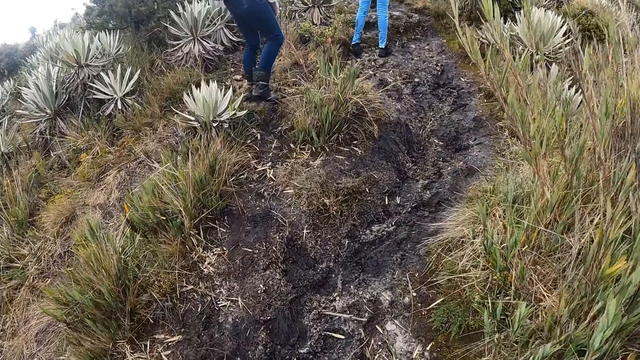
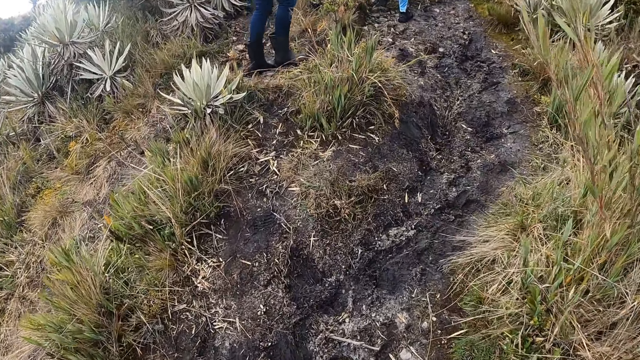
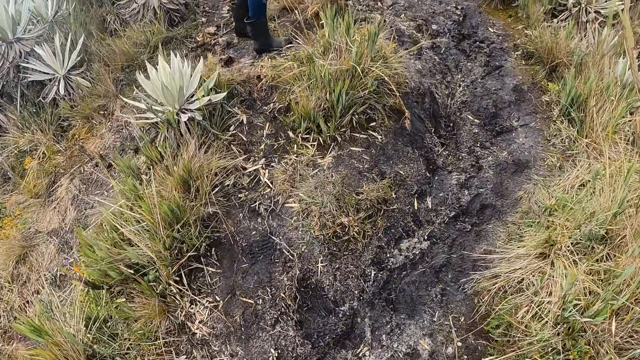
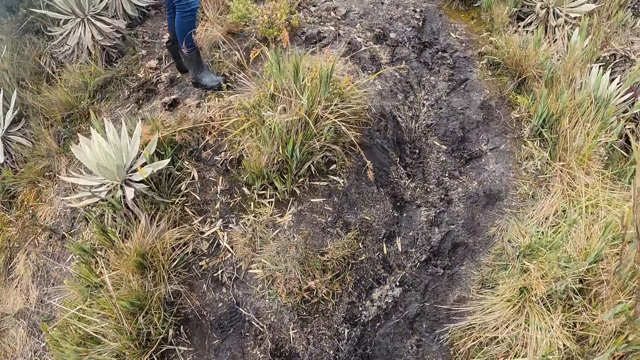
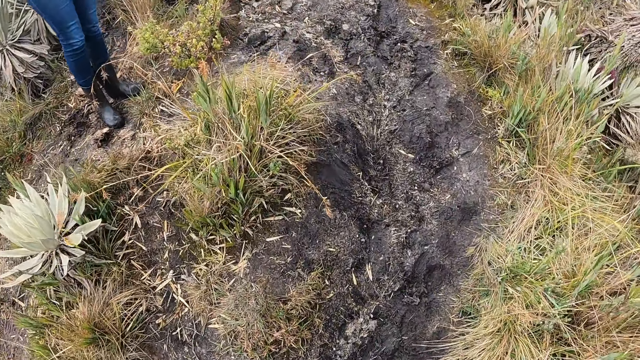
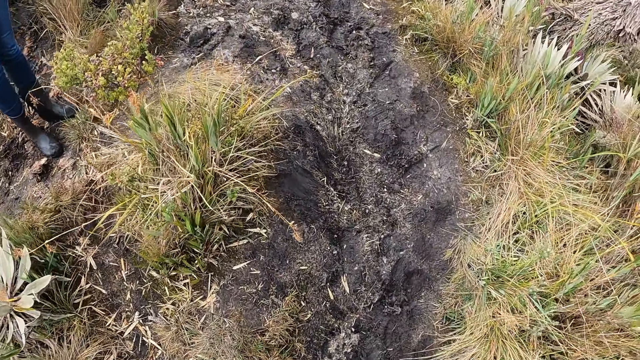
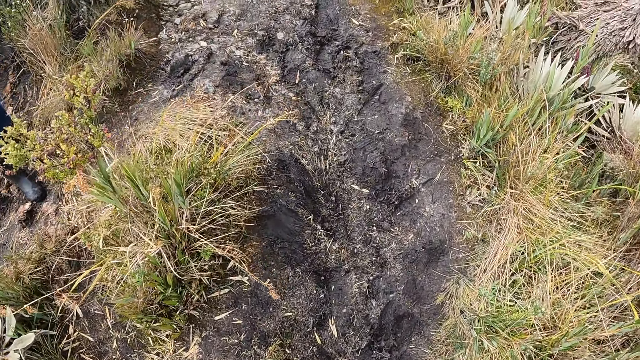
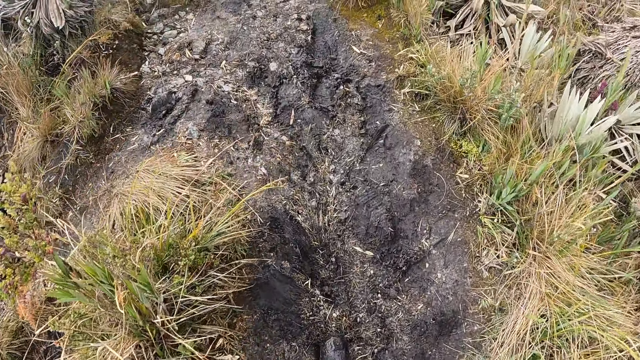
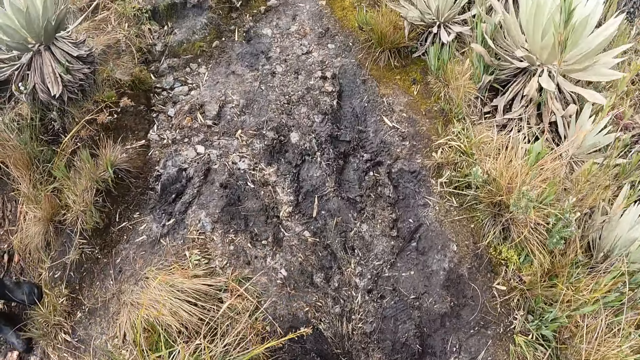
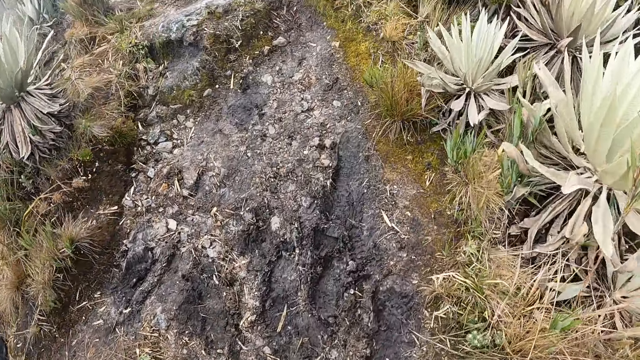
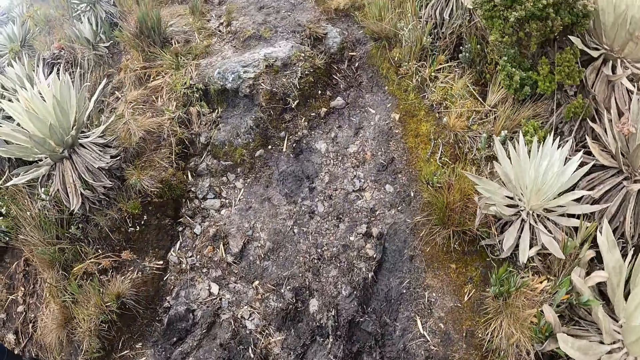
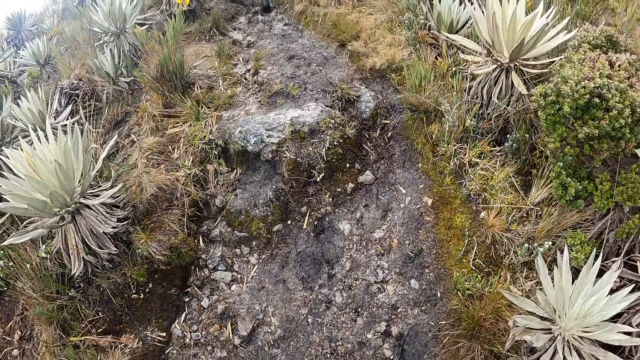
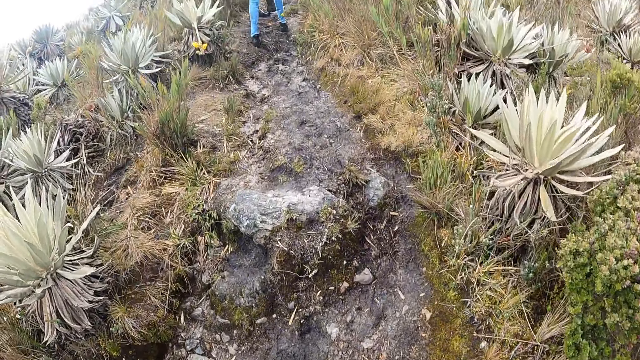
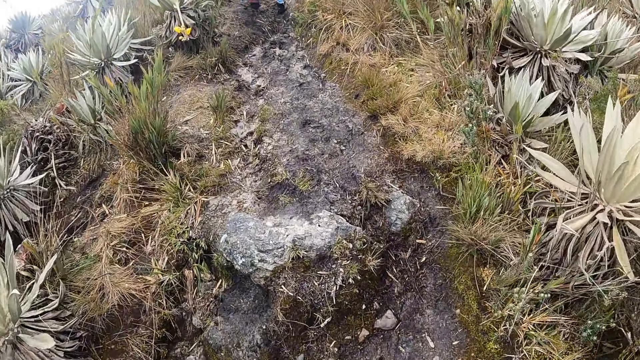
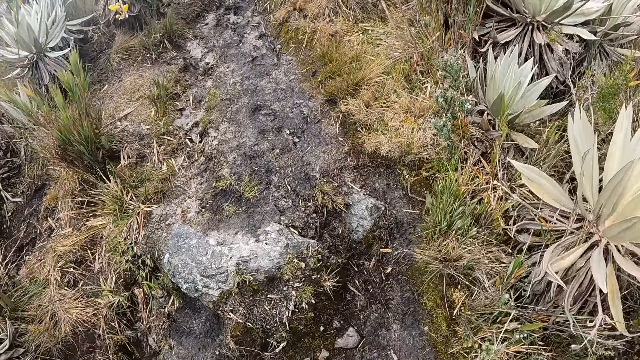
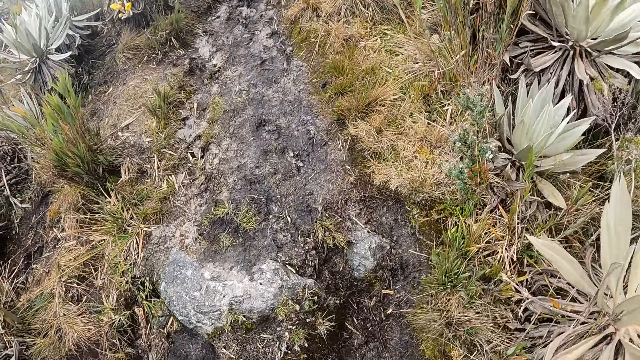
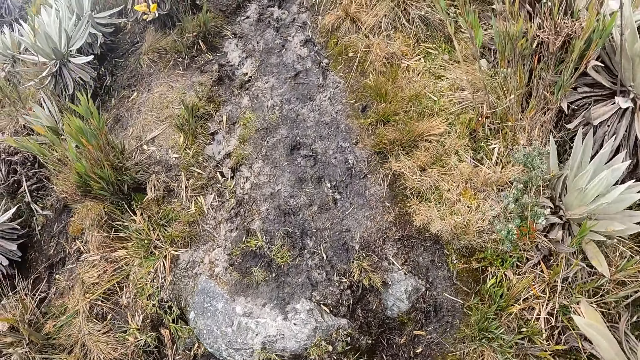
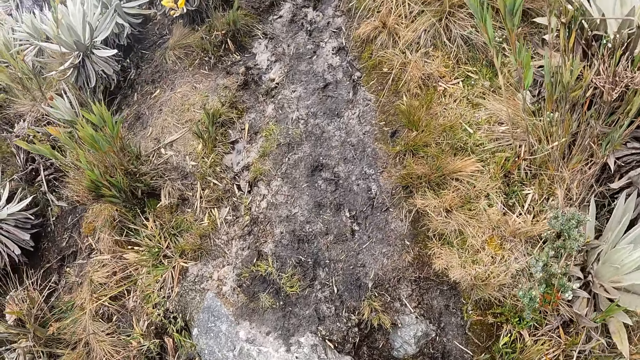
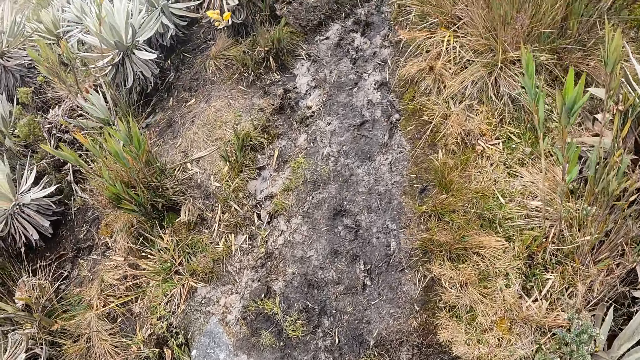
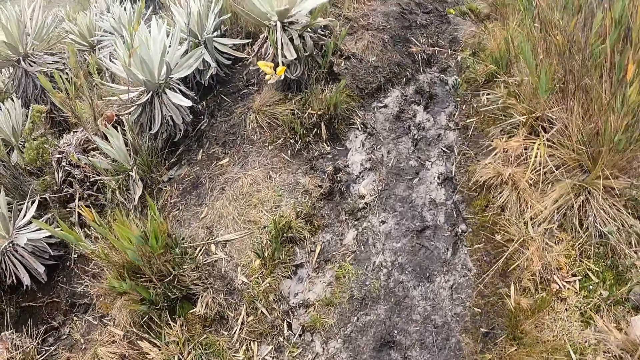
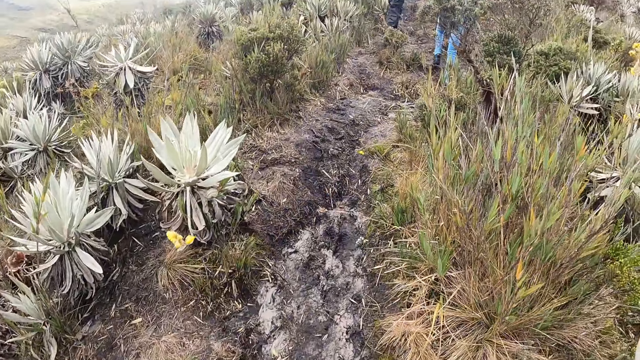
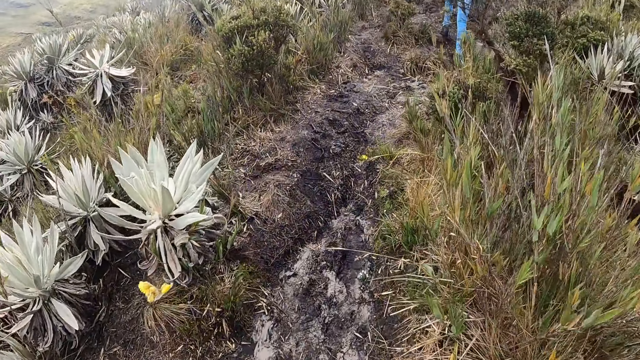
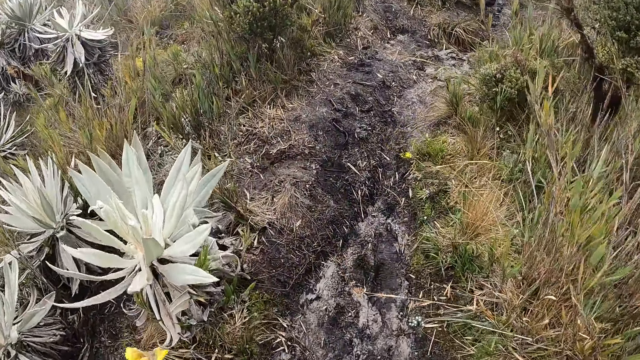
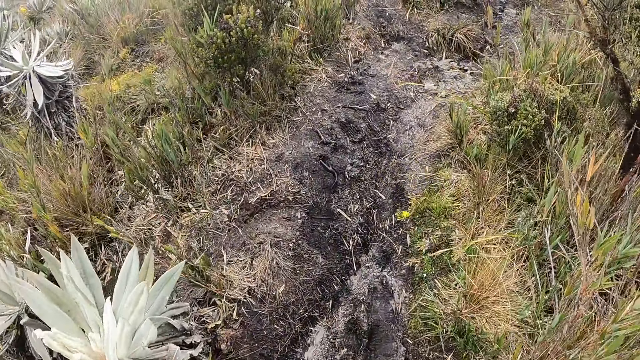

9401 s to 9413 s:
The camera wearer walks past the woman.

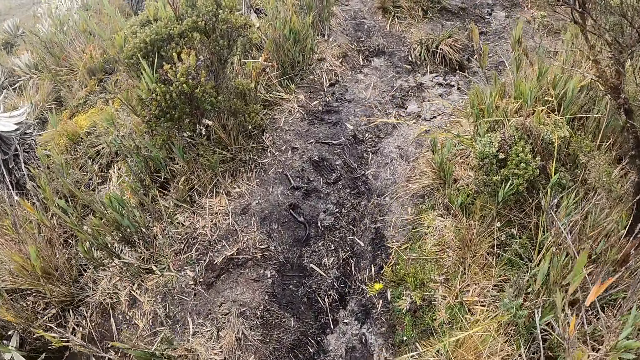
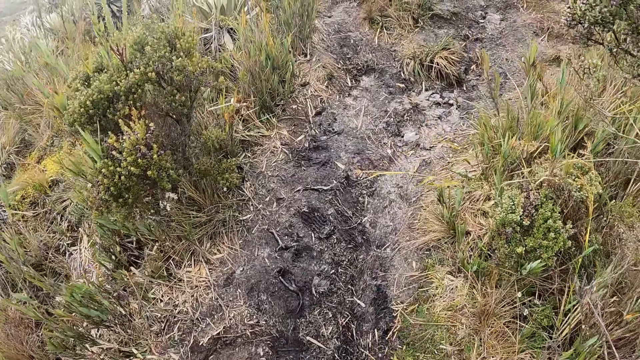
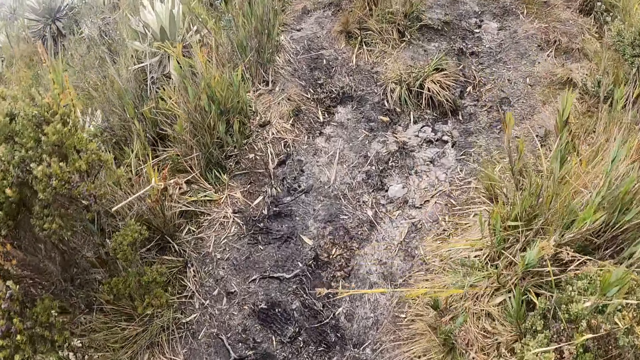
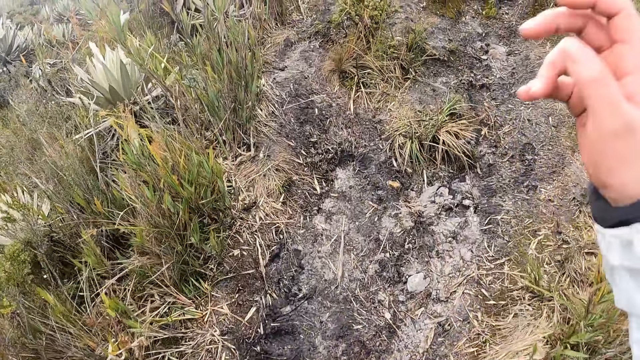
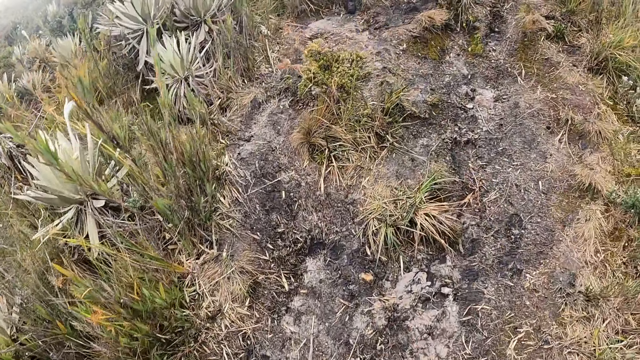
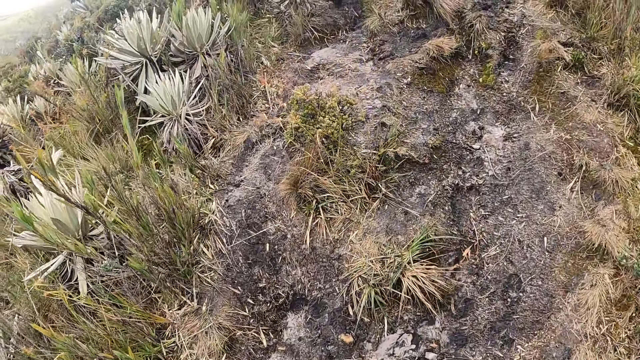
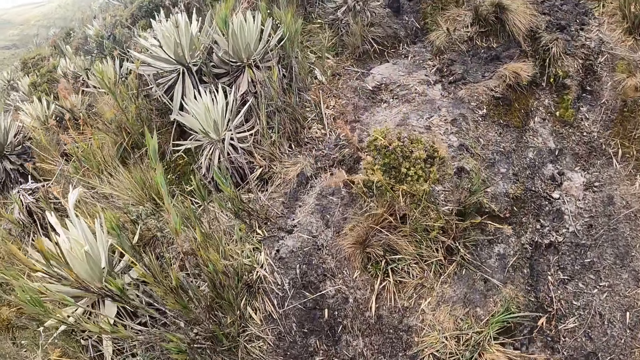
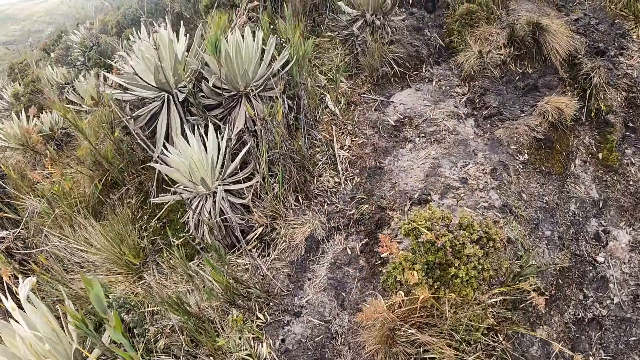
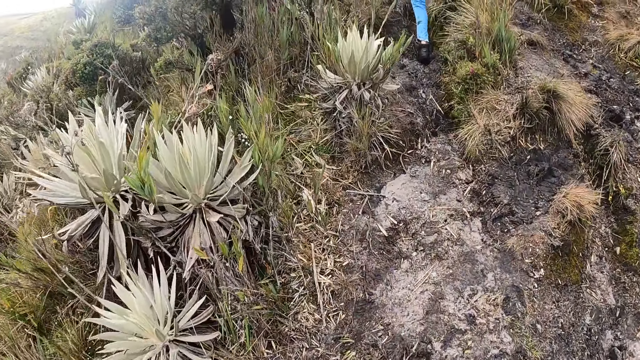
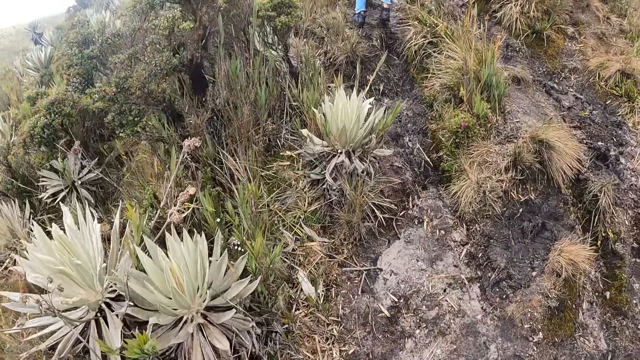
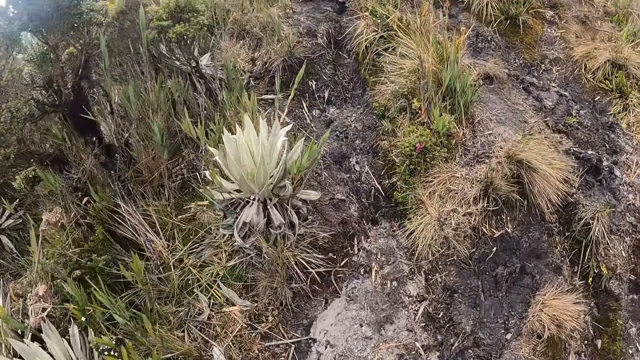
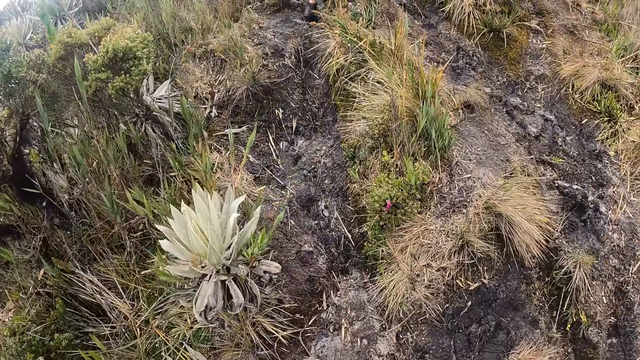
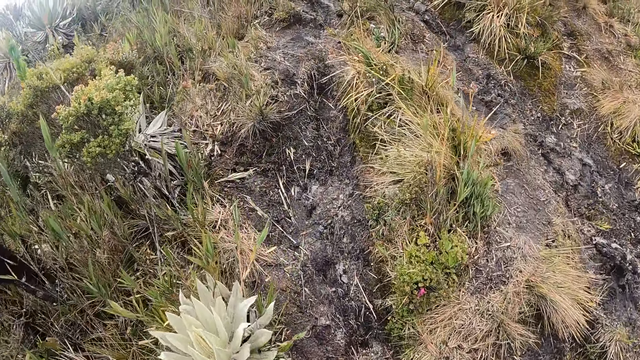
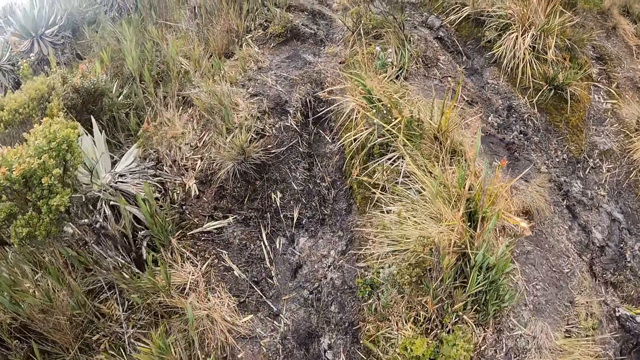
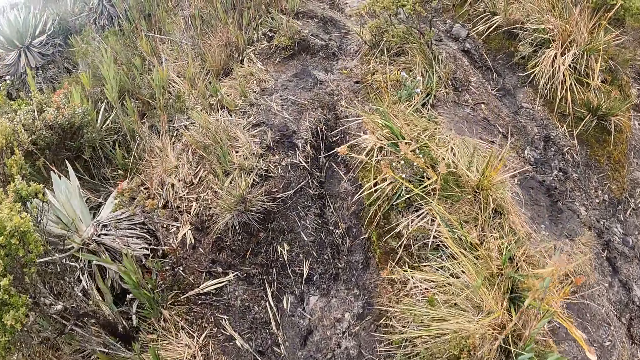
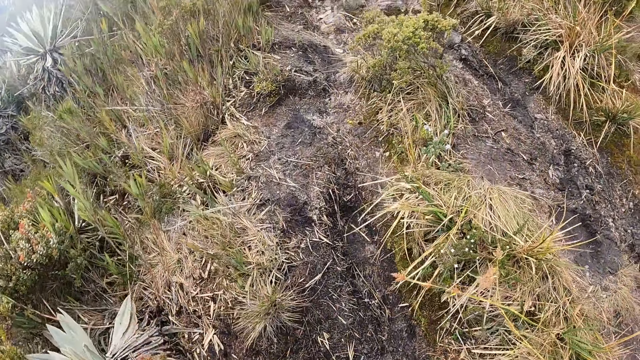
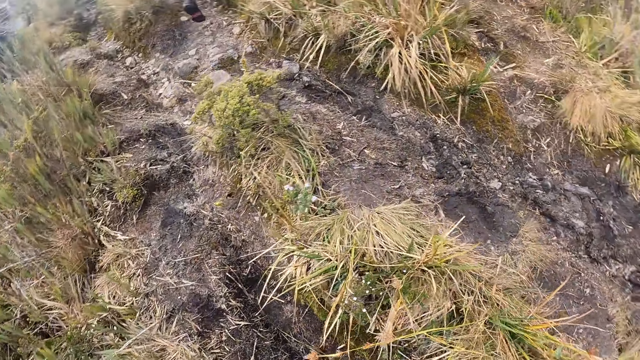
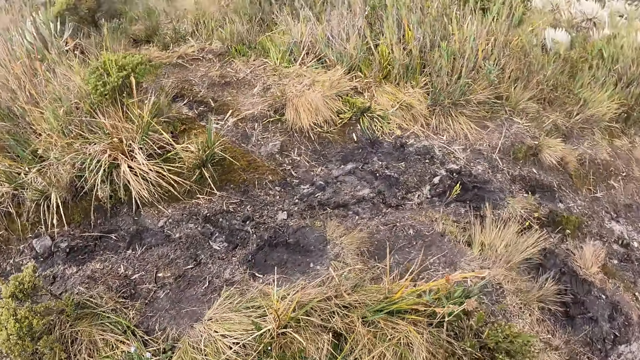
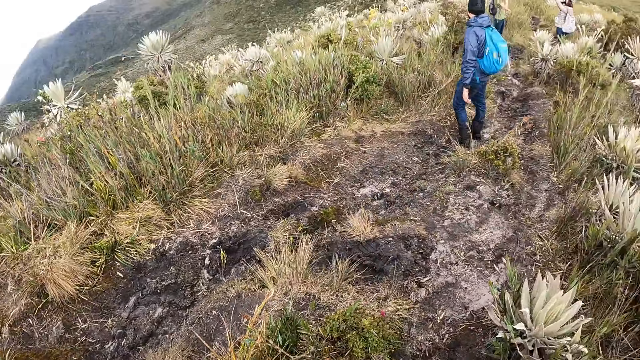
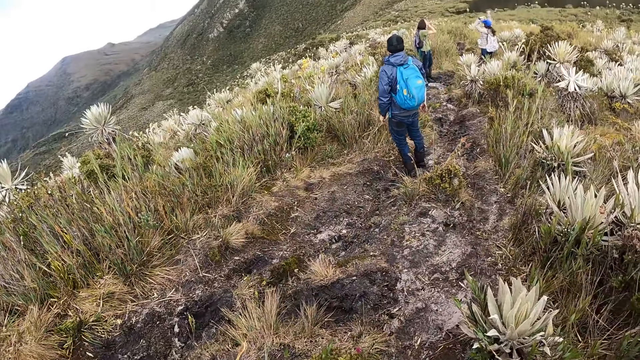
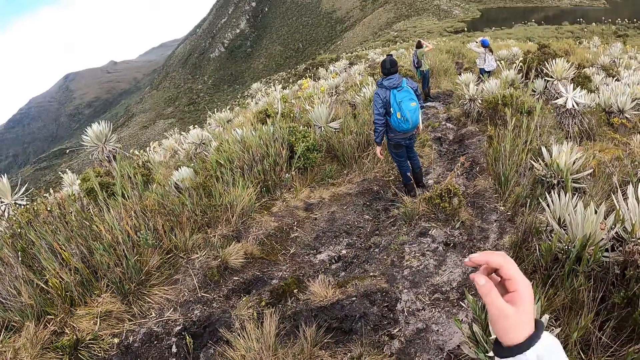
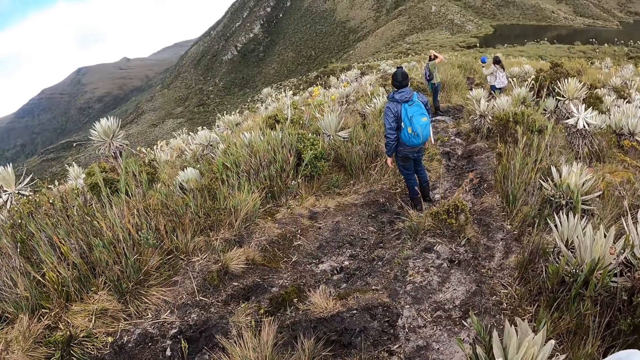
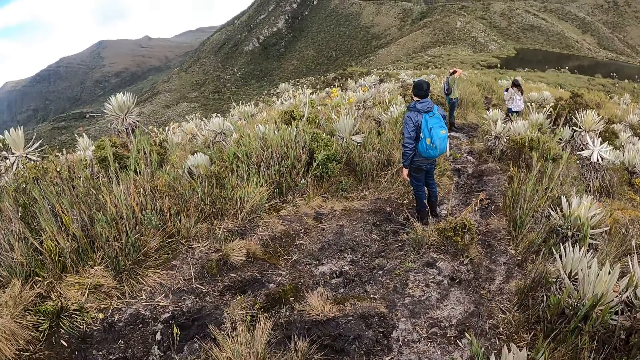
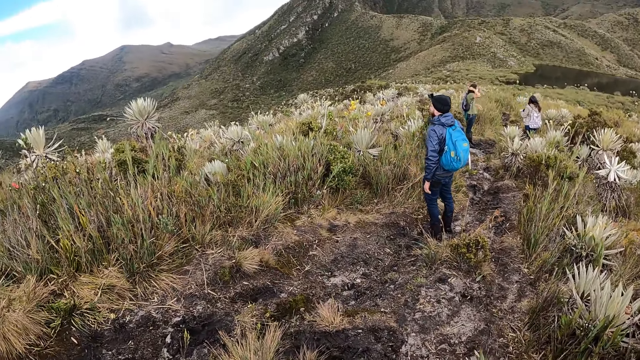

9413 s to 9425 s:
The camera wearer turns around. She looks around. The woman packs her hair with both hands. A man pats his hair with both hands. The woman removes her hat with her left hand. The camera wearer touches her face with her right hand.
